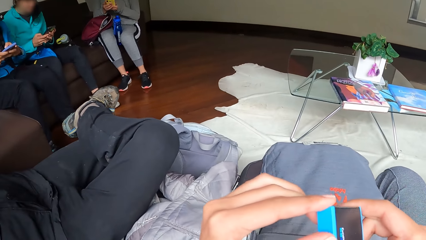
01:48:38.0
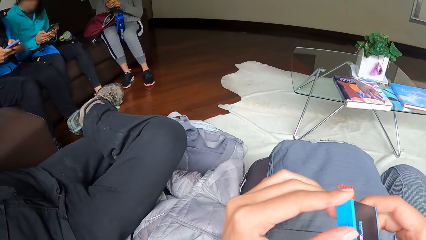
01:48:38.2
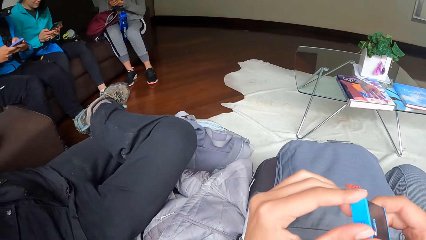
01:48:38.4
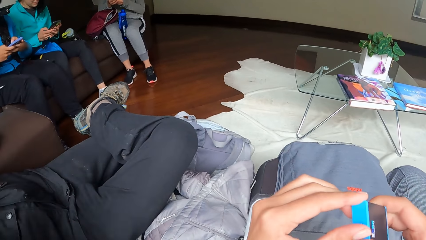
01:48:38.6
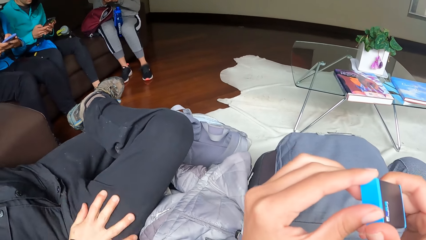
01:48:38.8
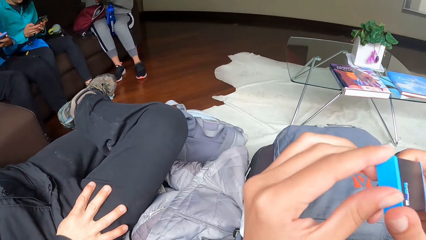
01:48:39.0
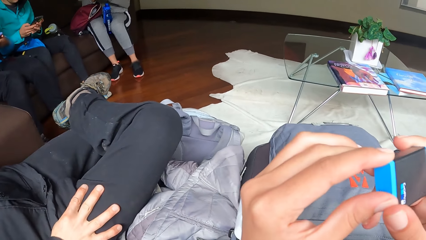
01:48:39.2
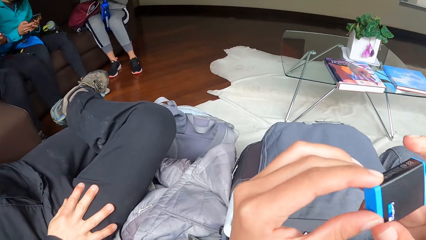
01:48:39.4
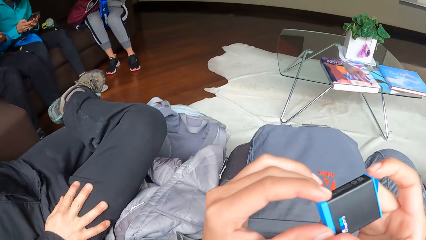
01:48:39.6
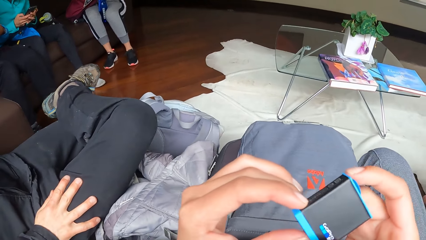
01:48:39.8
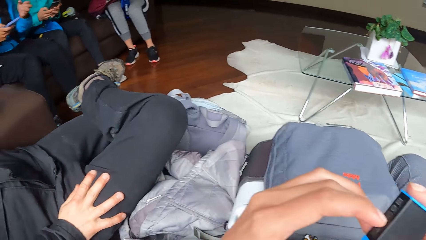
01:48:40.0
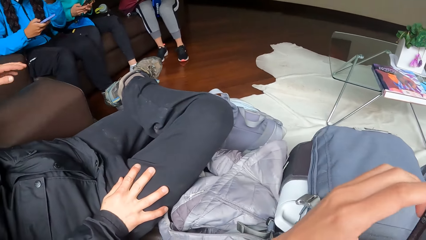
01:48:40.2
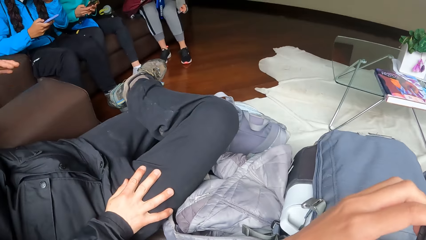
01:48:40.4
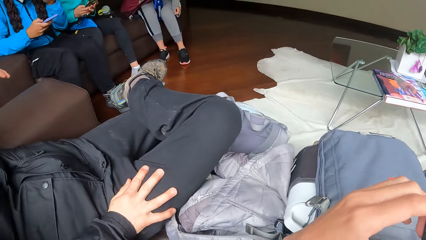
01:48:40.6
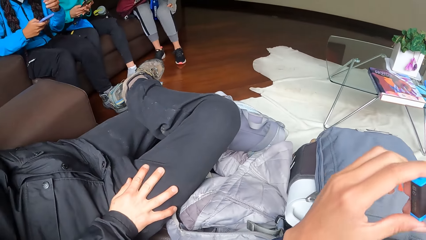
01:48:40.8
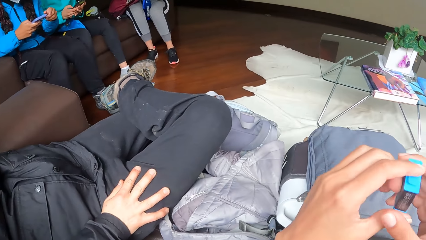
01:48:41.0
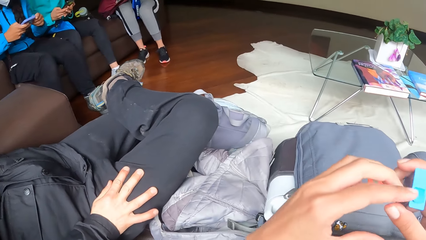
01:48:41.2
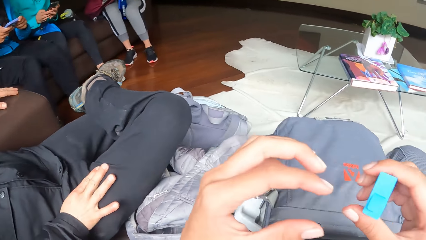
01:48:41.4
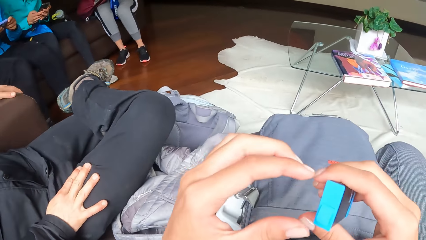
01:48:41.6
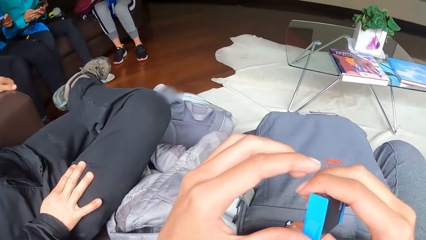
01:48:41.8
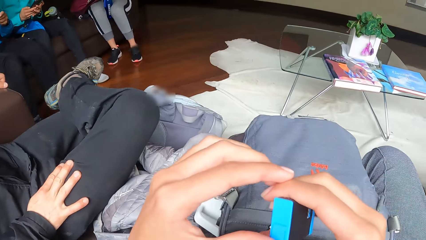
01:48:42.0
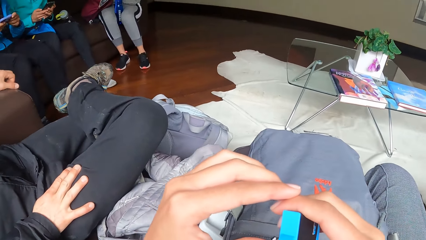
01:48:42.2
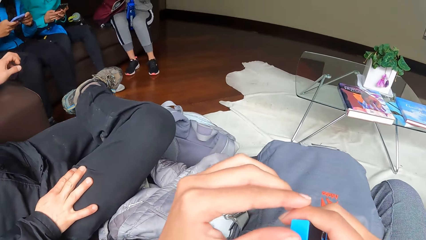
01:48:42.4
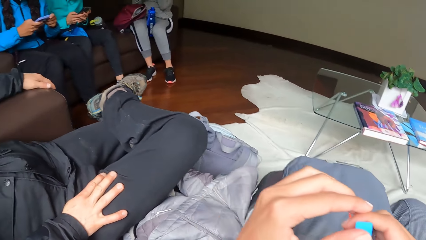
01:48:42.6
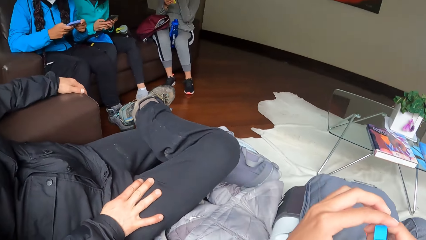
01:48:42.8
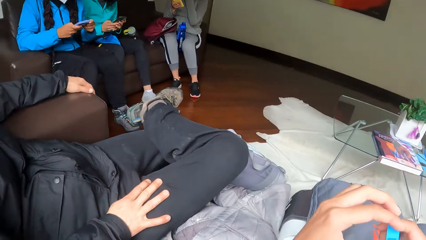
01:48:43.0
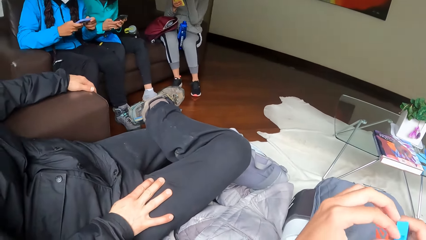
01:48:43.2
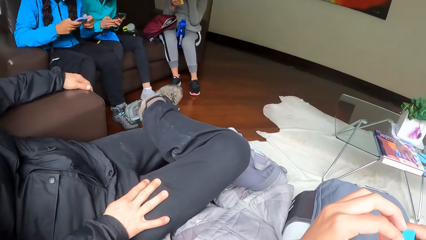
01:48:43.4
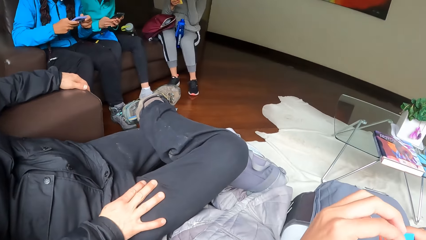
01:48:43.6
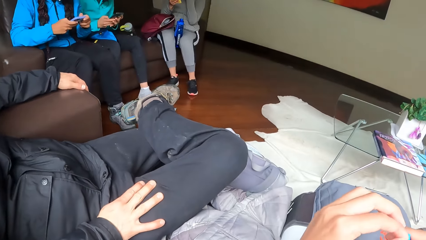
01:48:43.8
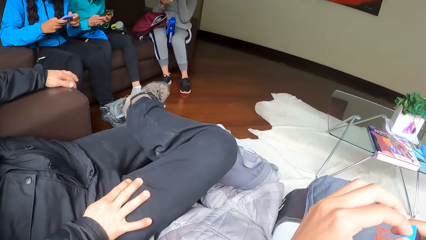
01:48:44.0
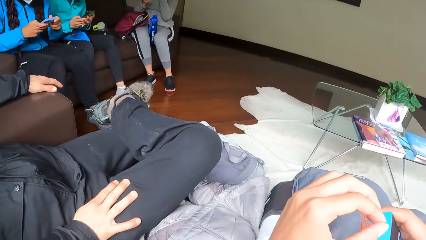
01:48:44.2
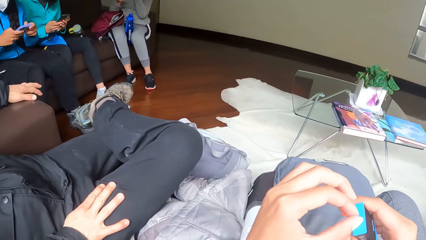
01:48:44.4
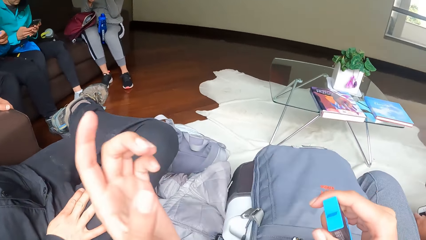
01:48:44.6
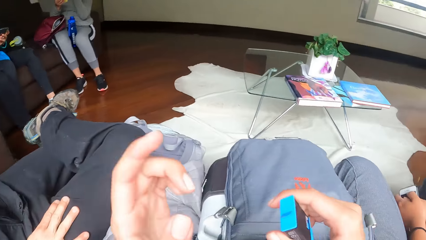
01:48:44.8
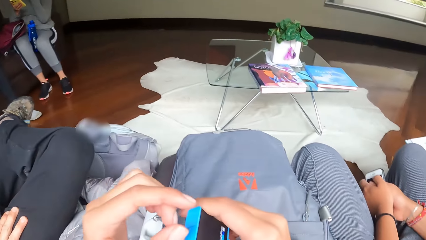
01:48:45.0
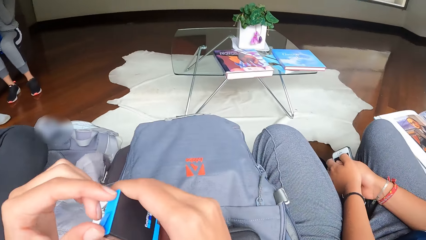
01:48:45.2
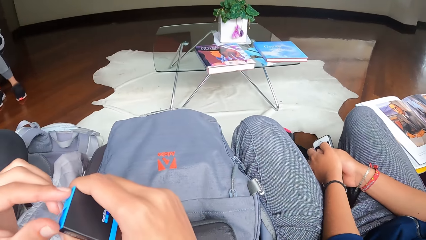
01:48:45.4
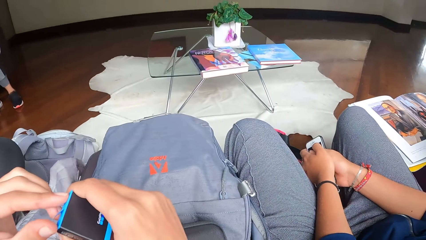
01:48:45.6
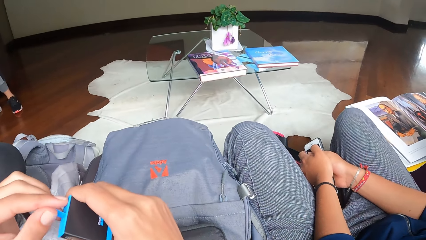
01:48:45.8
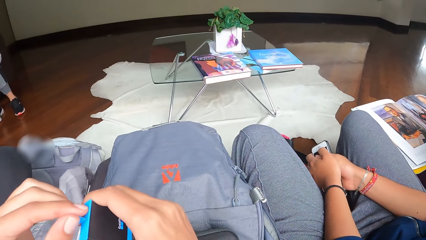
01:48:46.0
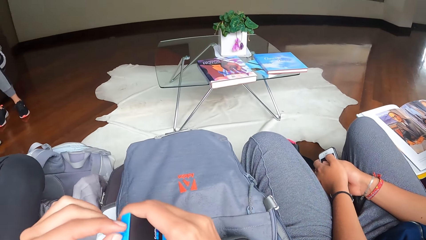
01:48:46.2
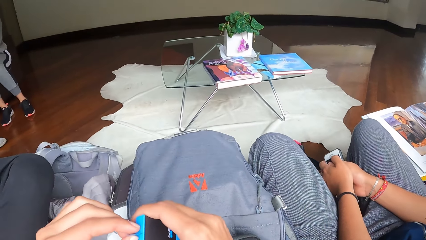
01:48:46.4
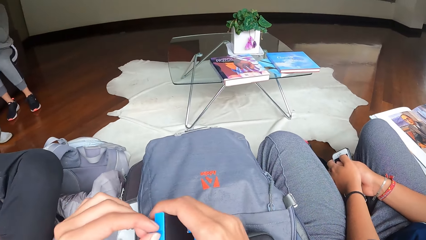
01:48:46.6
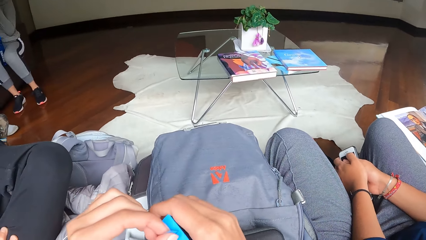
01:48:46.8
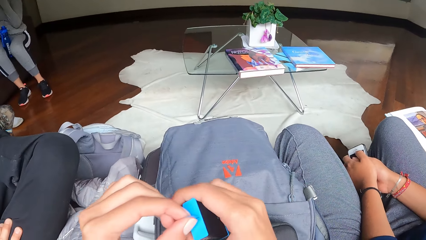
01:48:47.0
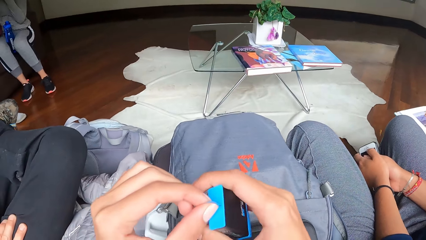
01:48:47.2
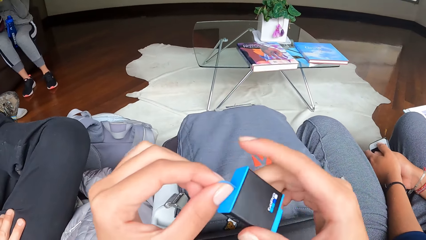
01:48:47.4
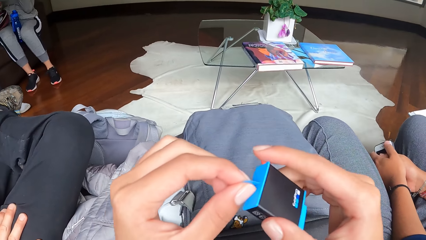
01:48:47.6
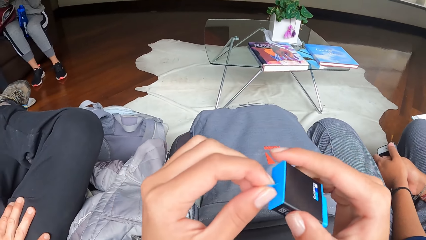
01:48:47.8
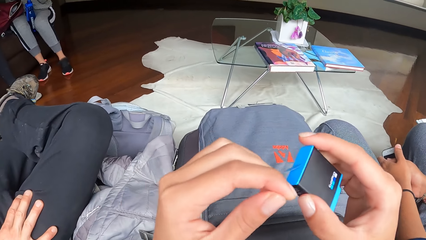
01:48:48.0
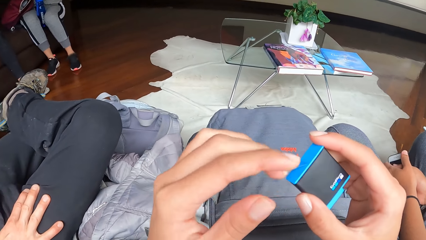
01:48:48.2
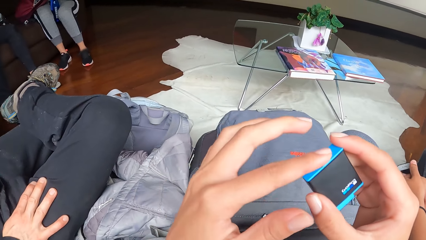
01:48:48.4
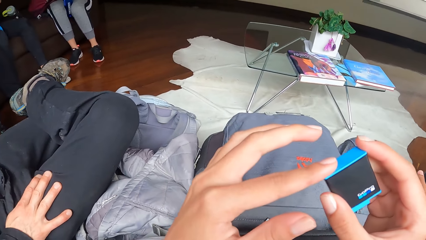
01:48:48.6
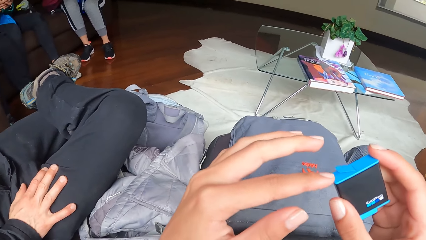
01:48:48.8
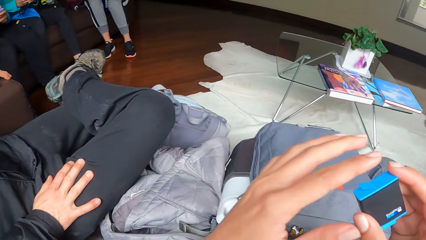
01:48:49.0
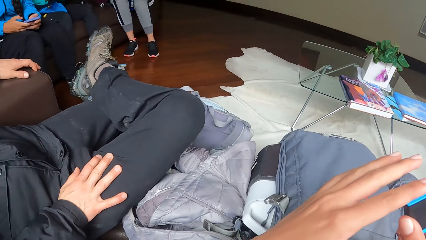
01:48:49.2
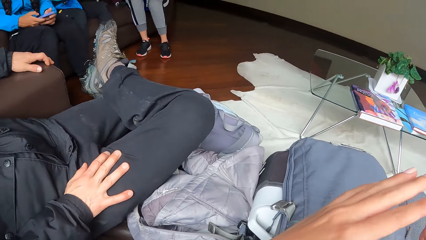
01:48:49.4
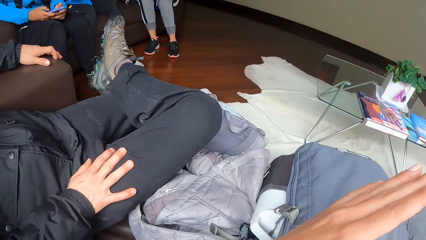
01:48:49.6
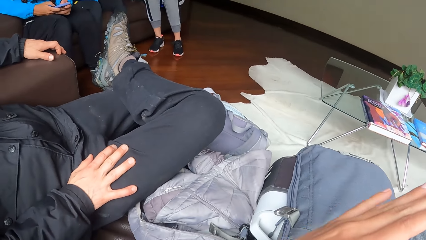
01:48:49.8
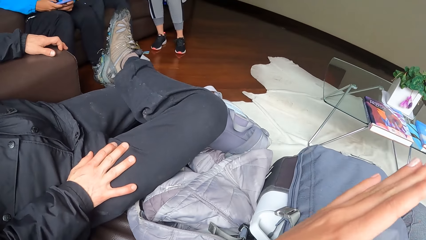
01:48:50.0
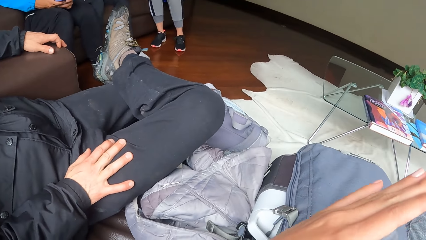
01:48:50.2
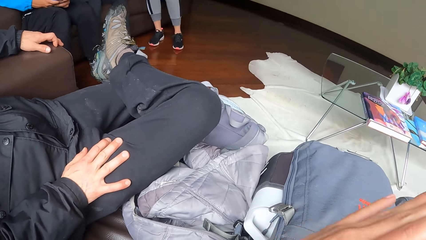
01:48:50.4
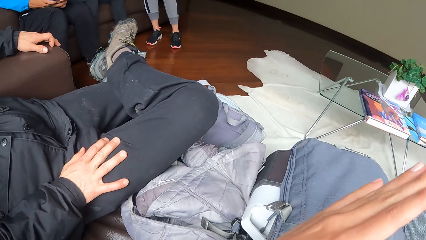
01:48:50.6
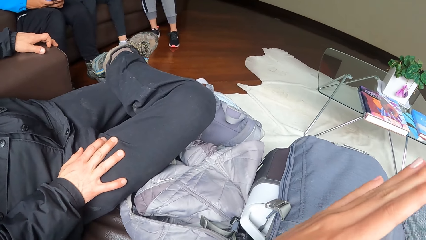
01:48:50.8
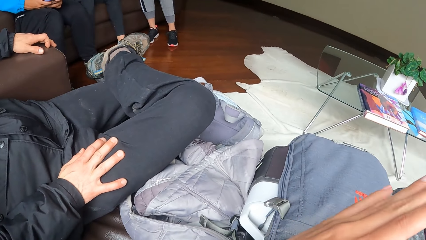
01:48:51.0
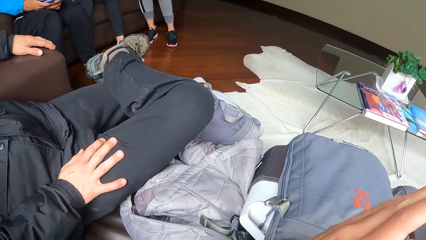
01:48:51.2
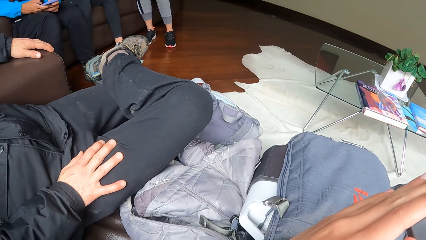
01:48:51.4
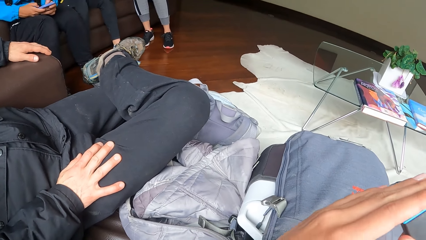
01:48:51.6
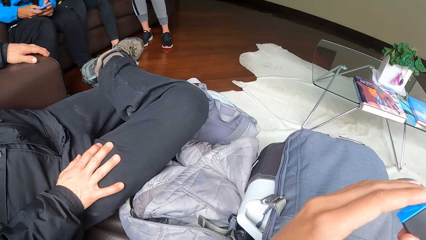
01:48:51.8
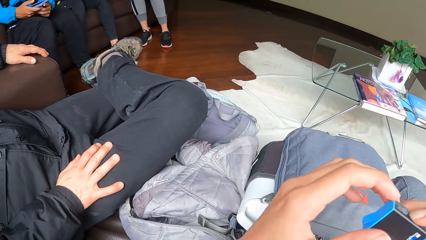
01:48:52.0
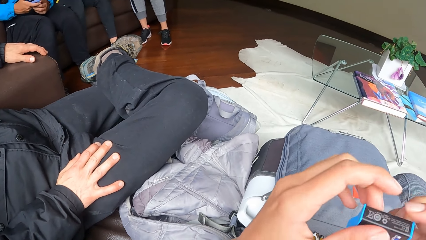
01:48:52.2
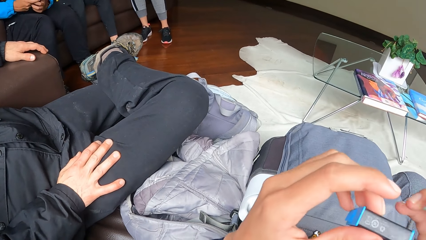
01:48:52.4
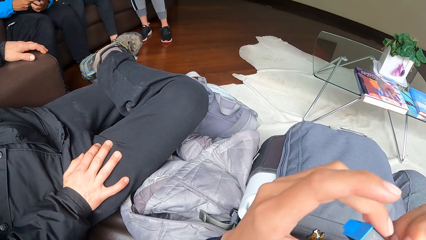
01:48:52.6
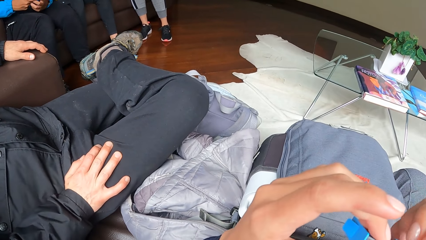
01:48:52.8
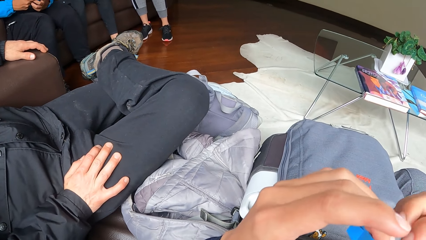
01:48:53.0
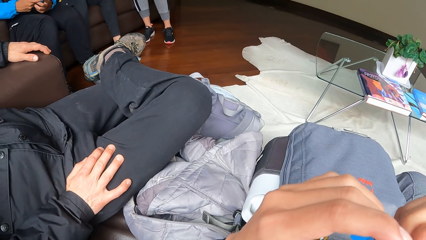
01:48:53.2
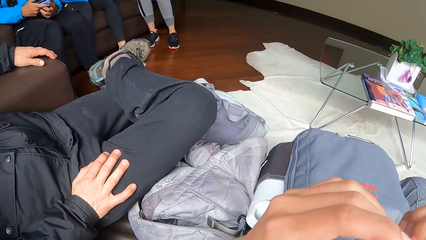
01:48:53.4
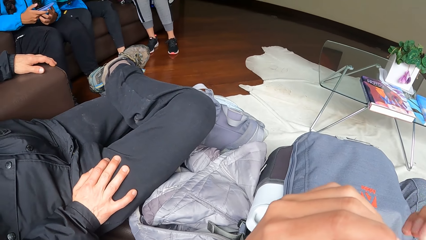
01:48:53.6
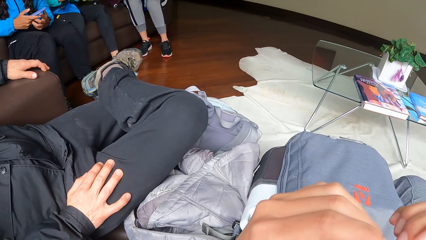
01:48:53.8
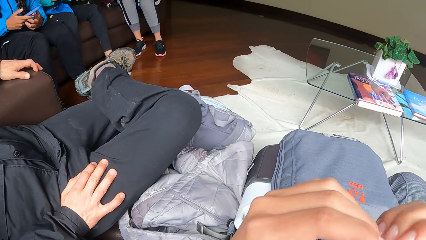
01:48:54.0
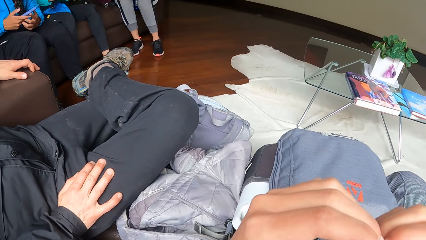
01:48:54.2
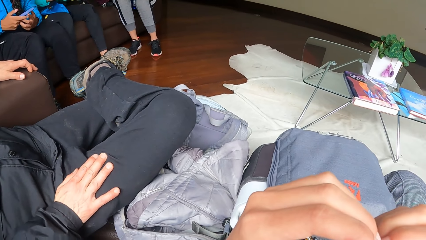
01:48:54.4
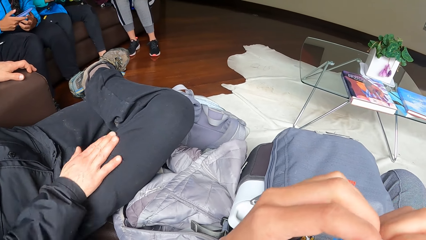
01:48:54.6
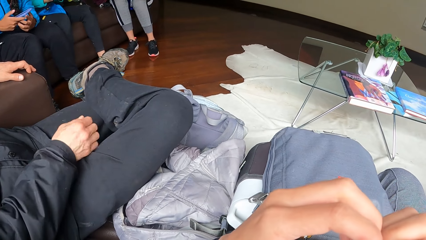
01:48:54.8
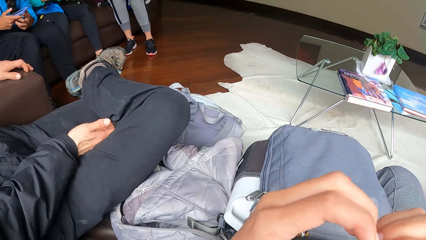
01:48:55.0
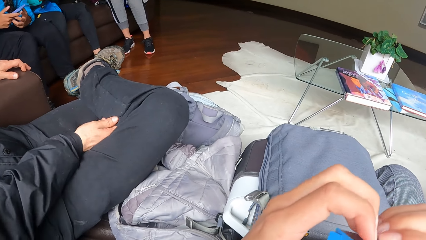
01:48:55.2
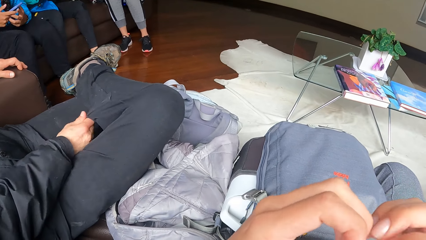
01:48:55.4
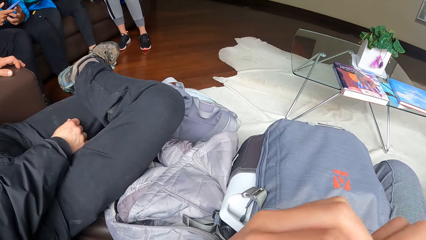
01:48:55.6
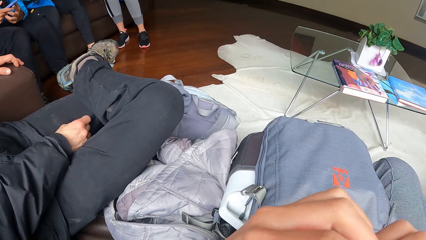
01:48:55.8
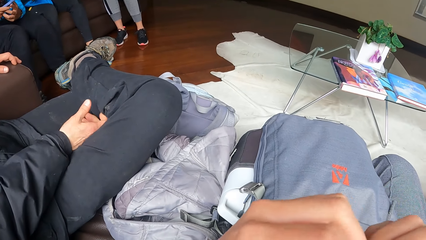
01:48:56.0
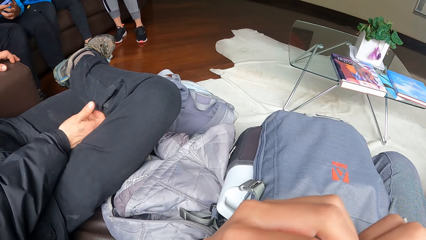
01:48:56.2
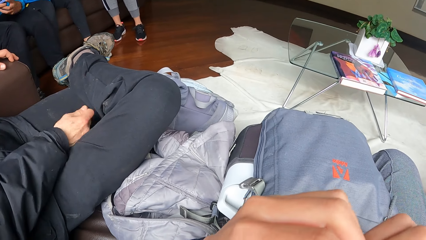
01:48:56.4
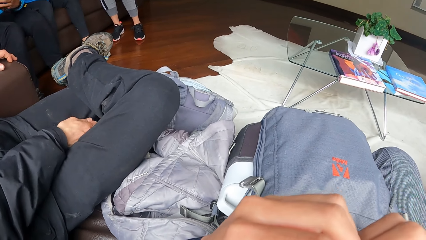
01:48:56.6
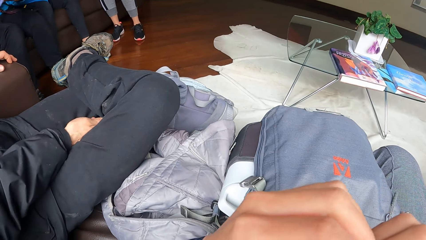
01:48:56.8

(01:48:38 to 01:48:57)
The man touches his thigh with his right hand. The man touches his trouser with his right hand.
